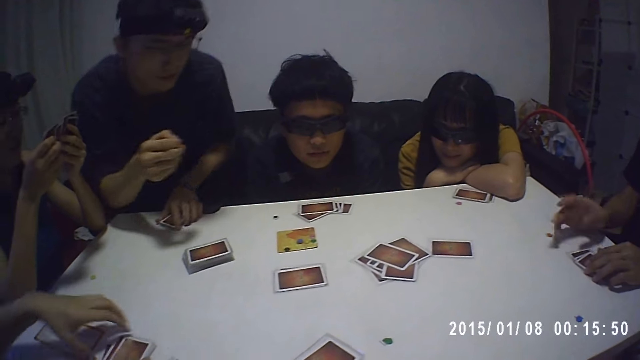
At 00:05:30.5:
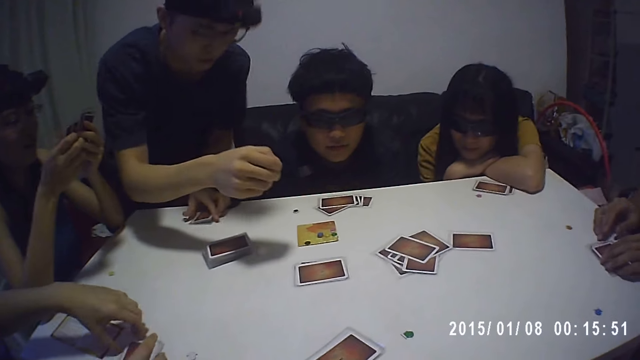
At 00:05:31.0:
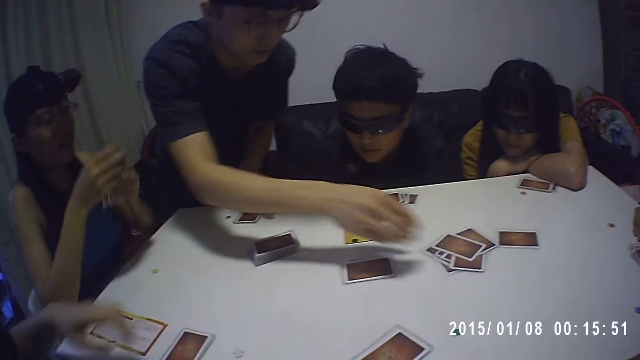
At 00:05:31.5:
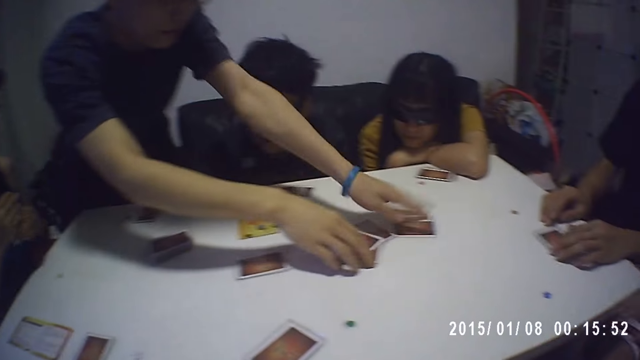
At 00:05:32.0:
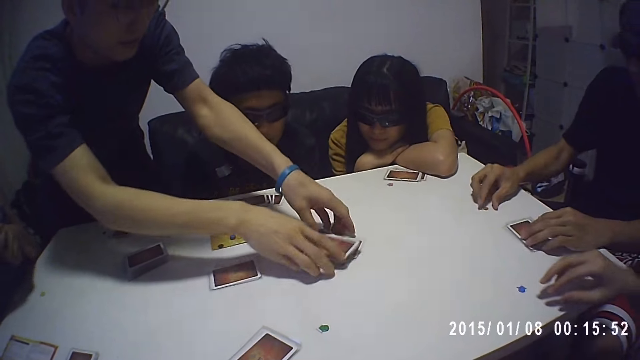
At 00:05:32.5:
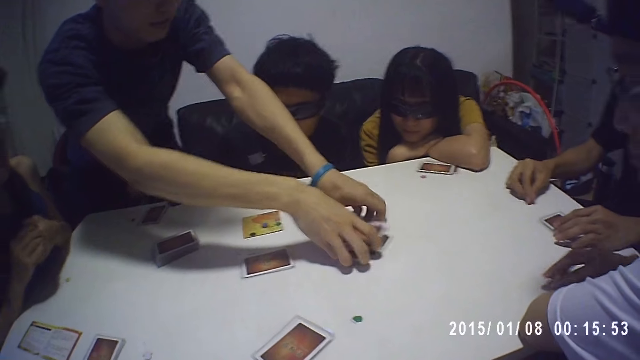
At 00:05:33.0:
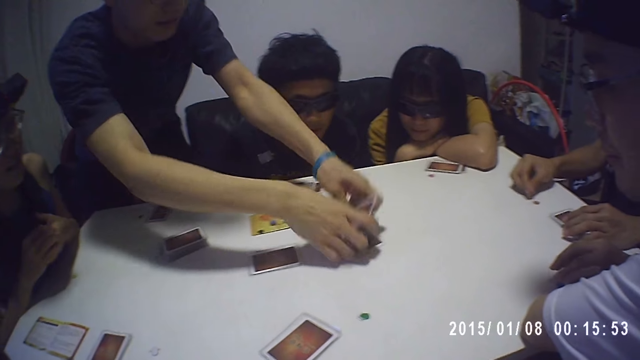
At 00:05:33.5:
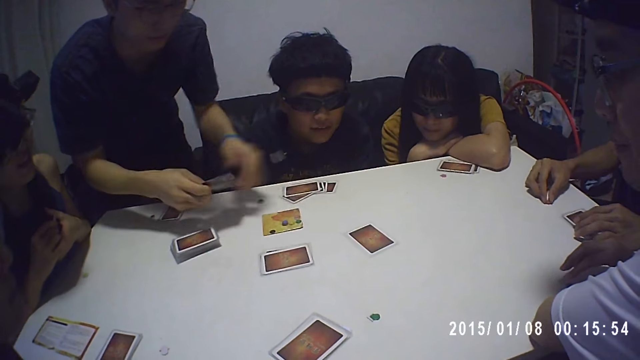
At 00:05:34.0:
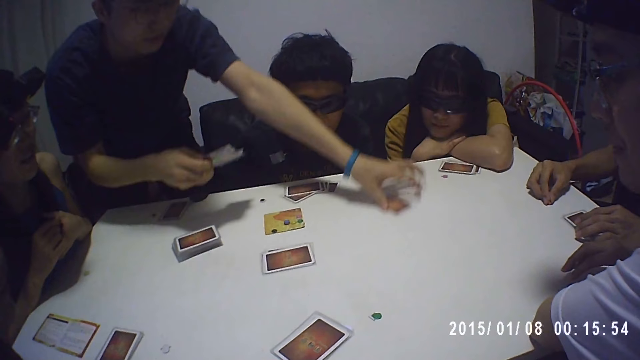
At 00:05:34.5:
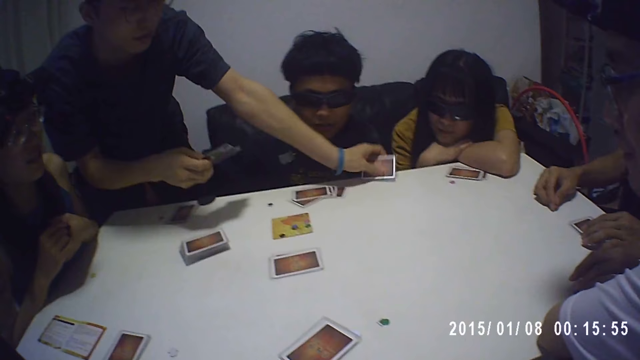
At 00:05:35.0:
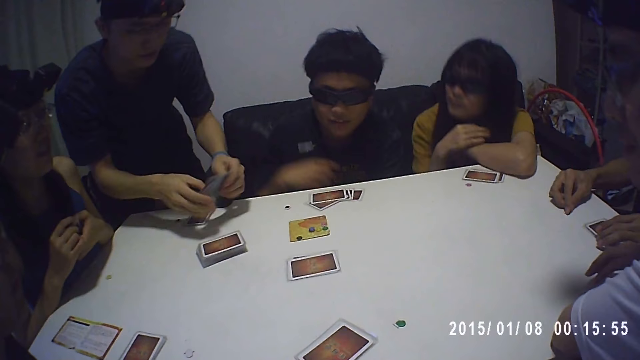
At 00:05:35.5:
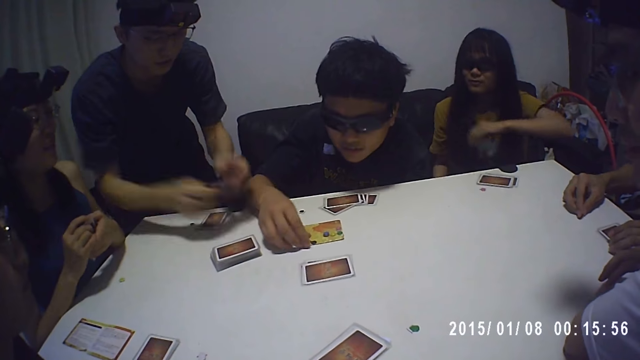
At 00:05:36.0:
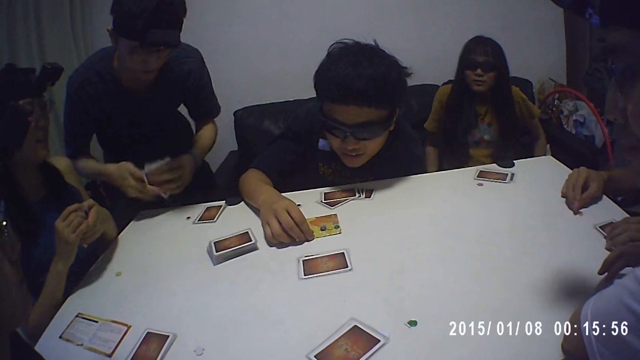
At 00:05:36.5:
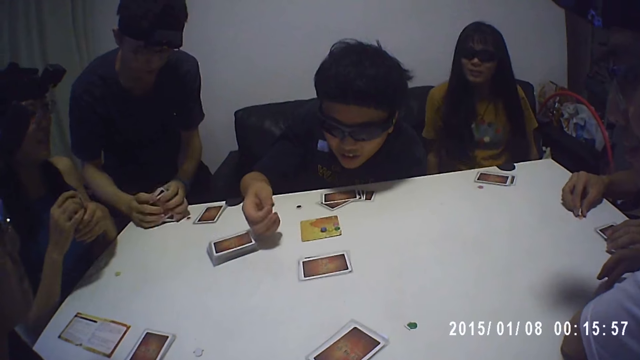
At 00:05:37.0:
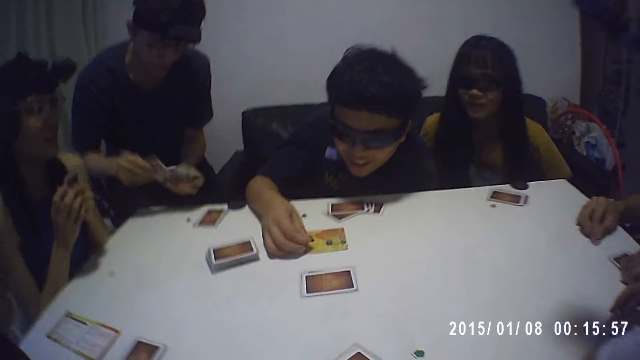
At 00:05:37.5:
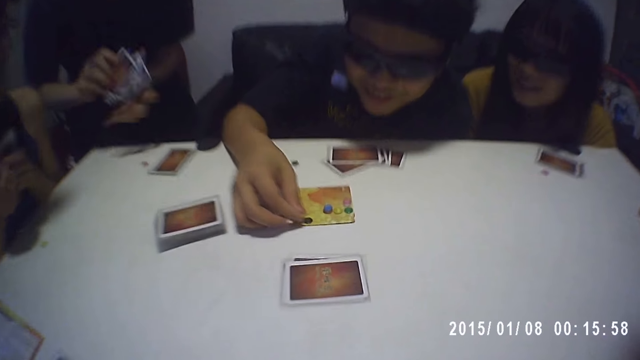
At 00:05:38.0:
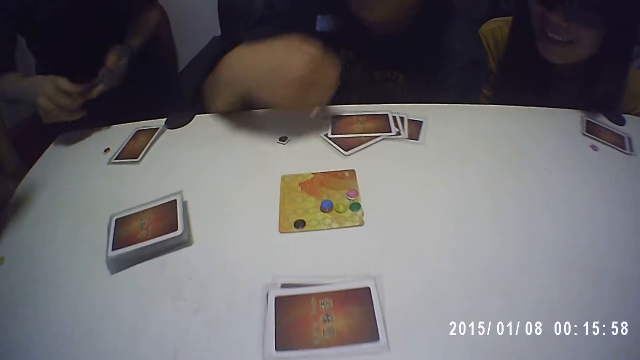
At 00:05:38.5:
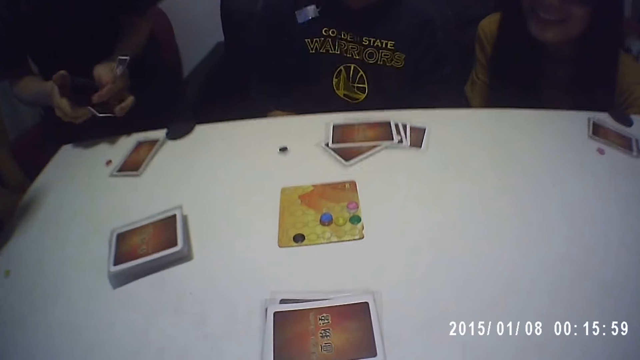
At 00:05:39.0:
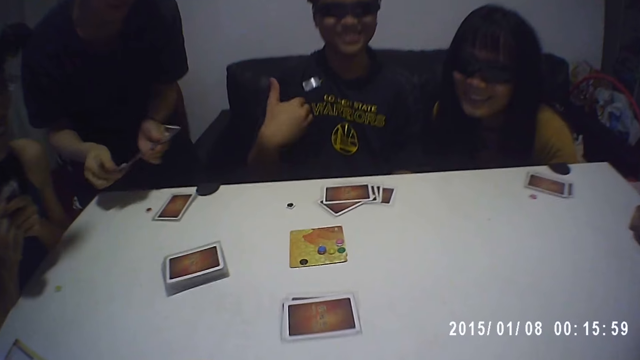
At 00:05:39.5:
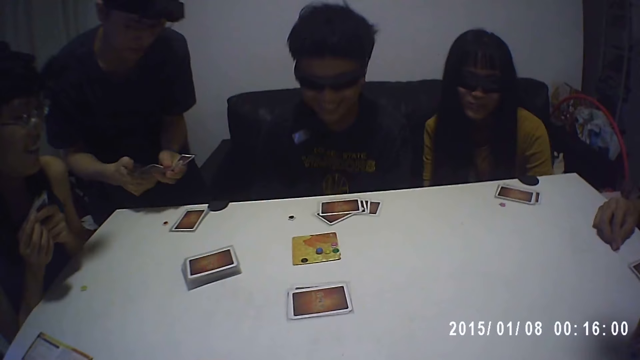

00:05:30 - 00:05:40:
A man stands up. He collects the cards on the table with both hands. Another man picks checkers on the card with the right hand.

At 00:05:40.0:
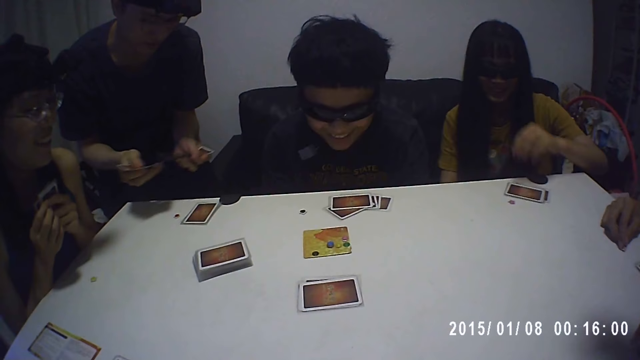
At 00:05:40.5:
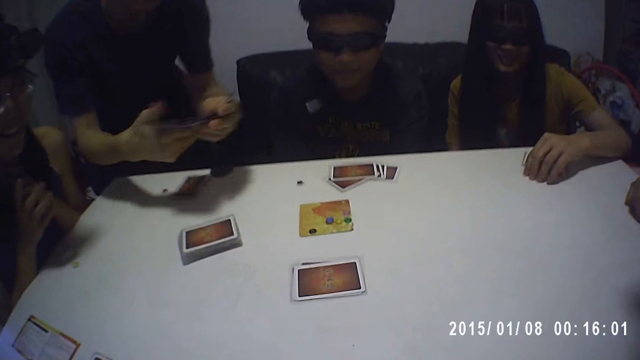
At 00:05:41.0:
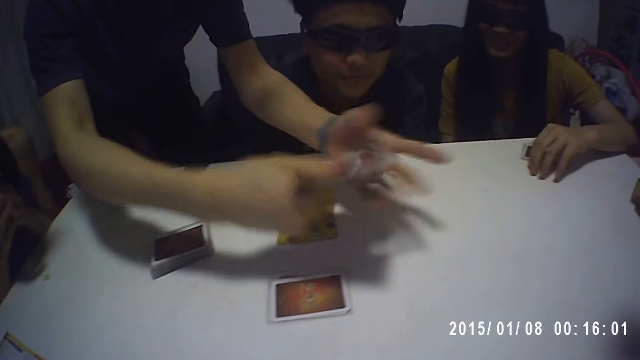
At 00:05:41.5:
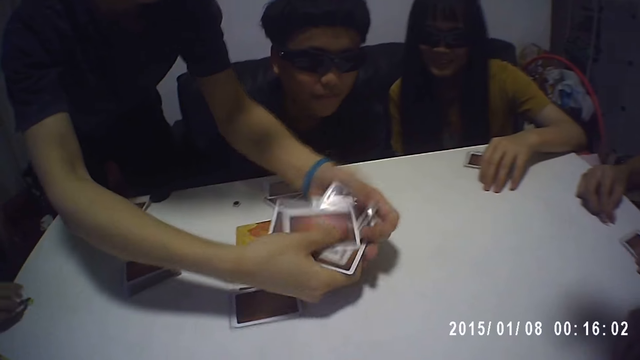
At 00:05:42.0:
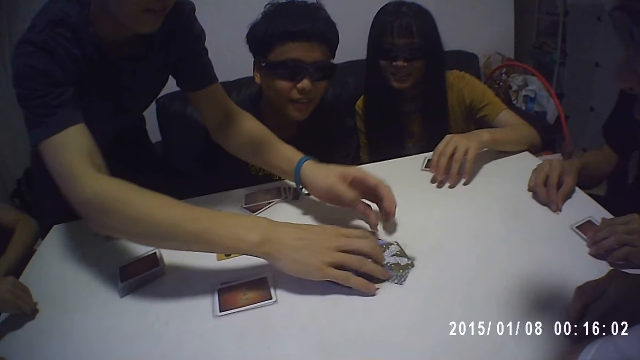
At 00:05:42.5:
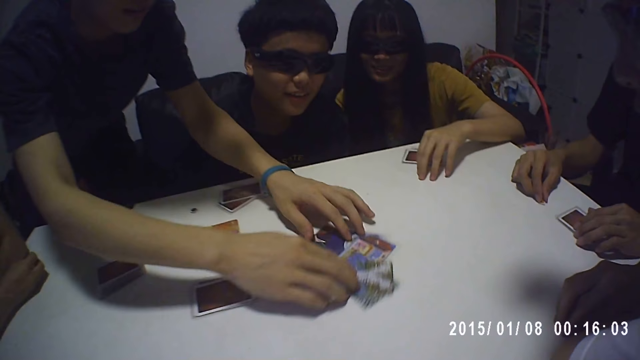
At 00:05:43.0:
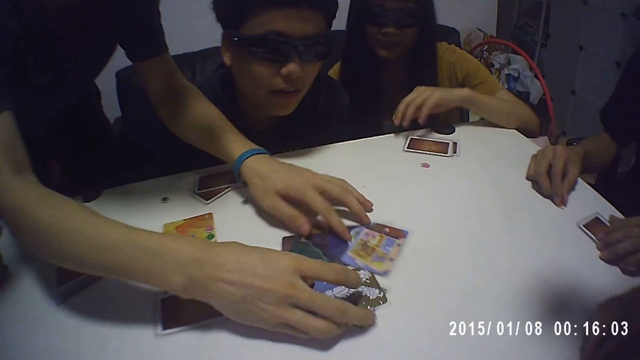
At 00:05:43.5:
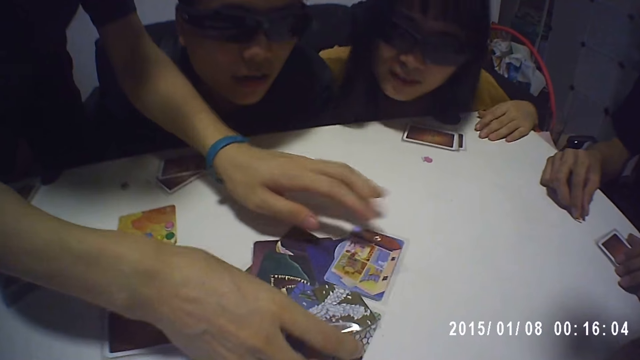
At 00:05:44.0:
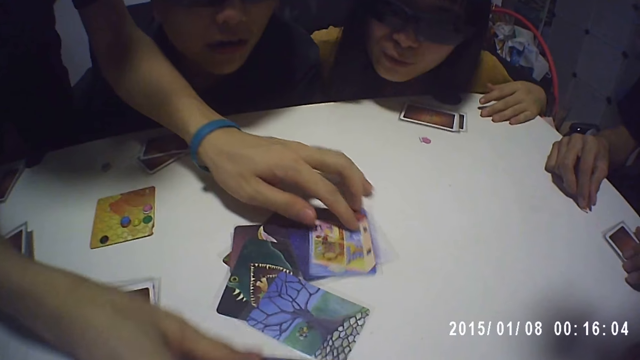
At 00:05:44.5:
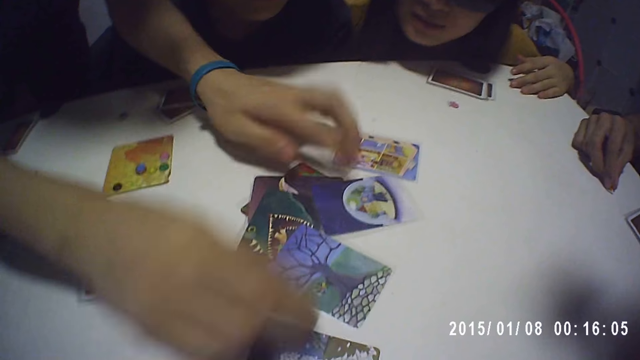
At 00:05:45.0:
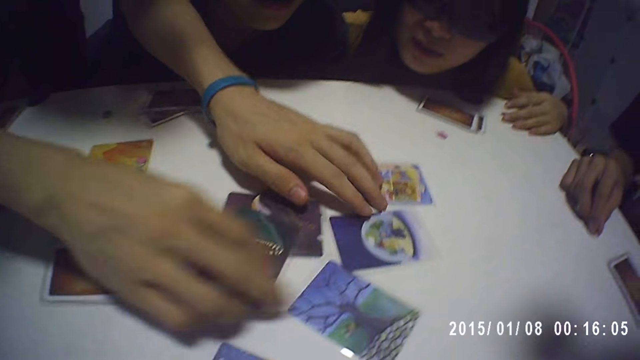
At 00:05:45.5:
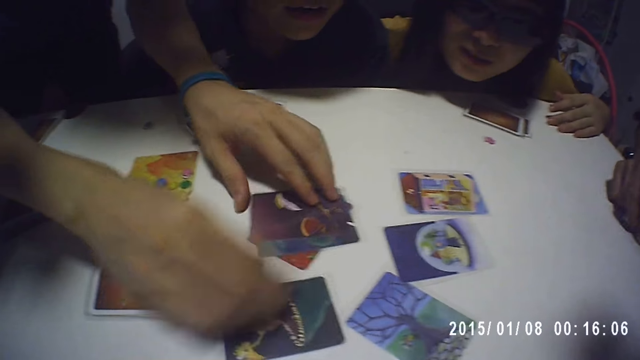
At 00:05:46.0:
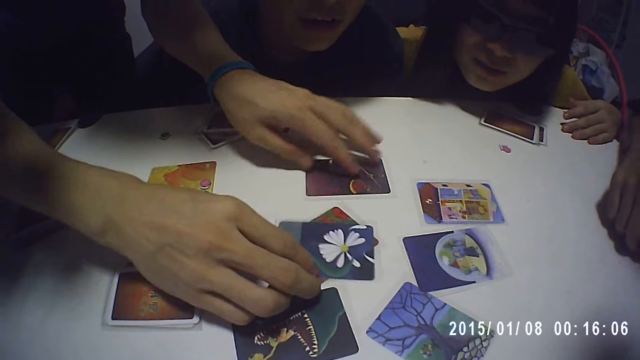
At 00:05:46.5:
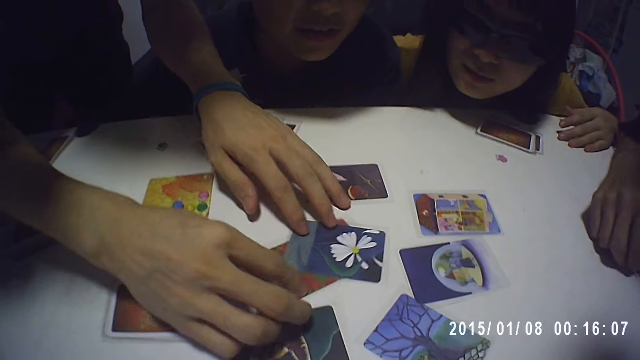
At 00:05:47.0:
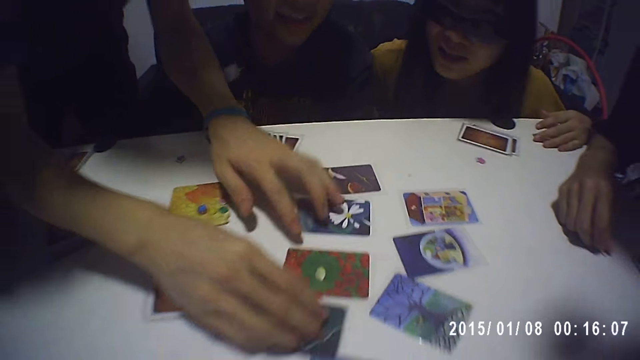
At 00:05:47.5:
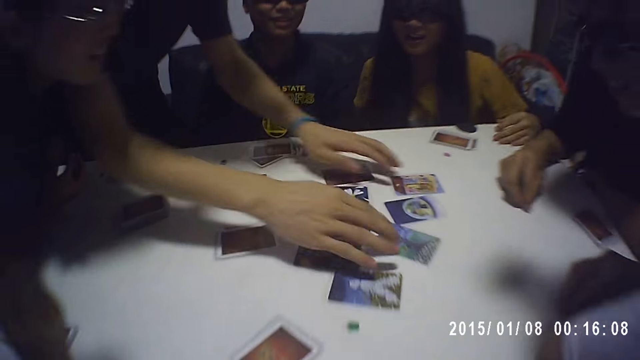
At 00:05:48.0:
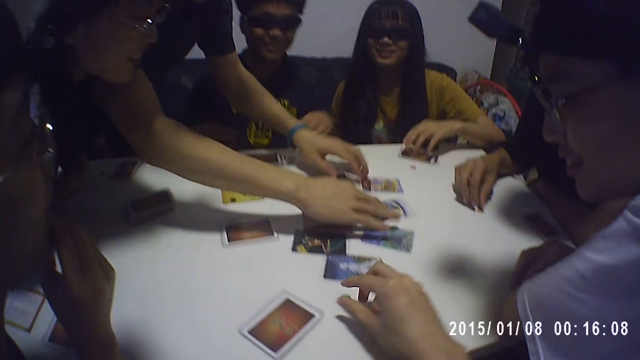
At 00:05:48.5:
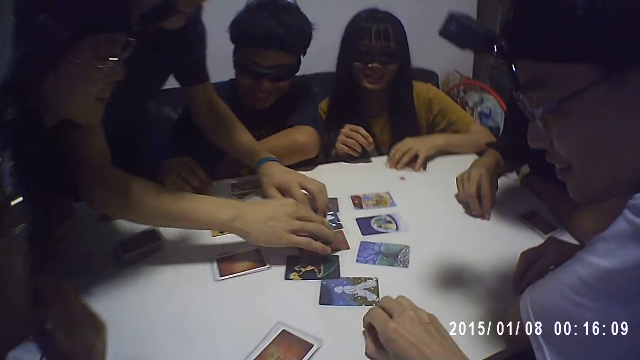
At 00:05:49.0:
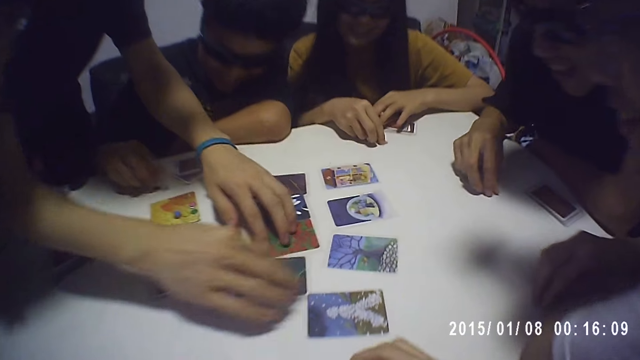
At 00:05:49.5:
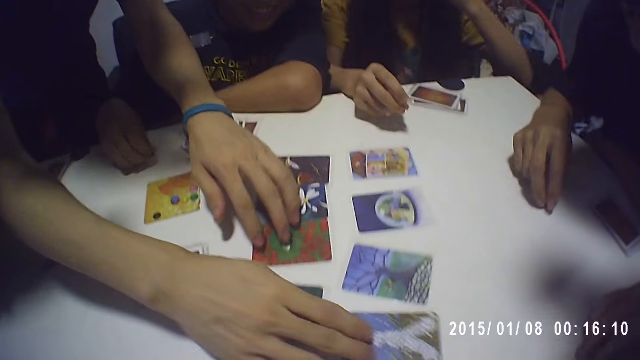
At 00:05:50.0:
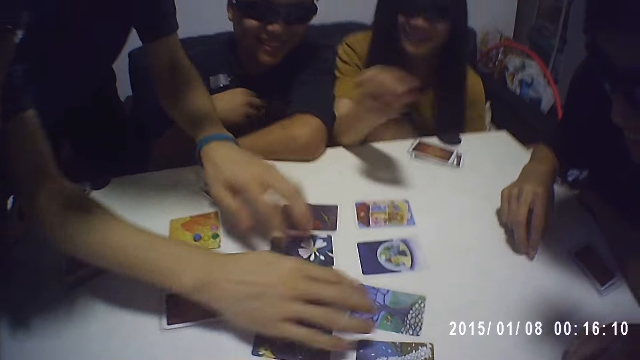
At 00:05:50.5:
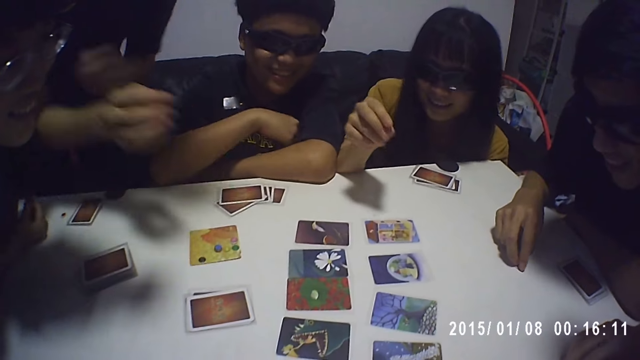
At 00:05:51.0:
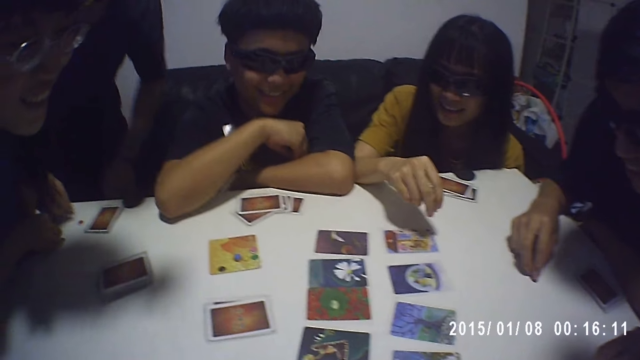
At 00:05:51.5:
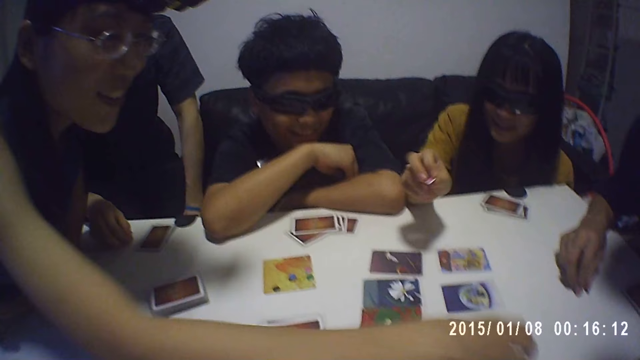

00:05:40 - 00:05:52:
A man shuffles cards and places the cards on the table with both hands. The camera wearer looks down.
